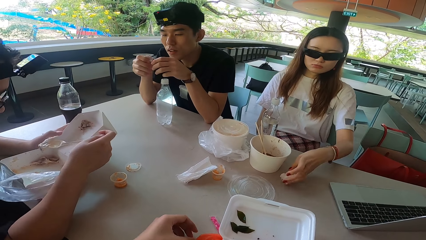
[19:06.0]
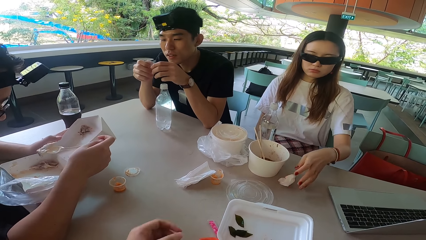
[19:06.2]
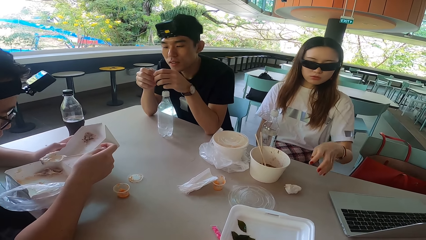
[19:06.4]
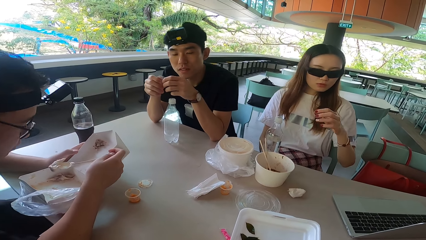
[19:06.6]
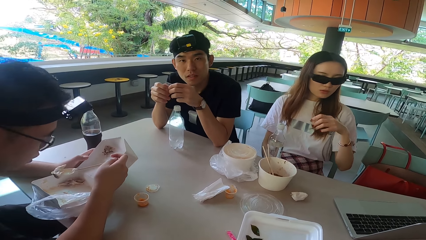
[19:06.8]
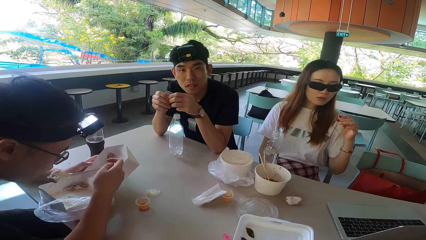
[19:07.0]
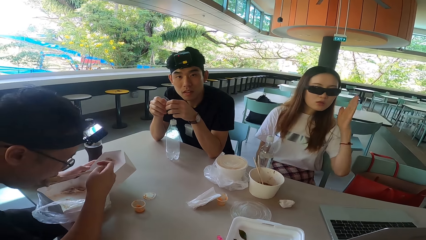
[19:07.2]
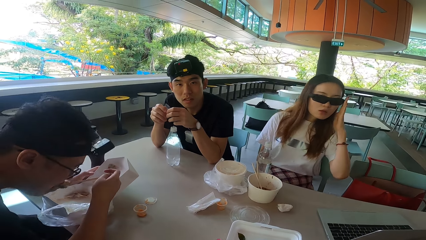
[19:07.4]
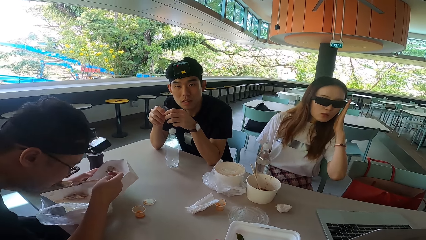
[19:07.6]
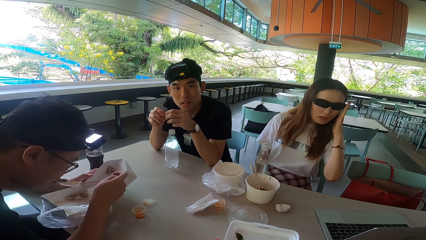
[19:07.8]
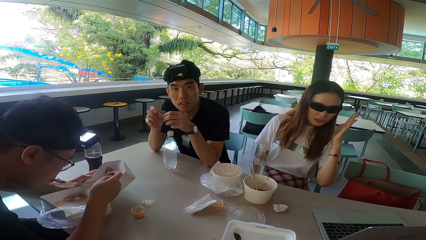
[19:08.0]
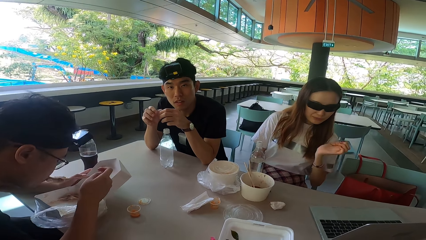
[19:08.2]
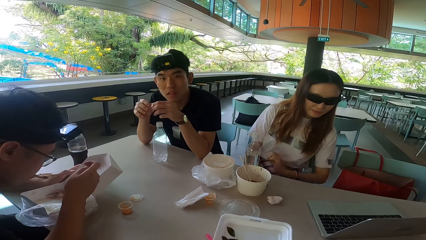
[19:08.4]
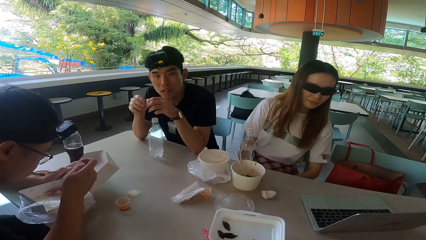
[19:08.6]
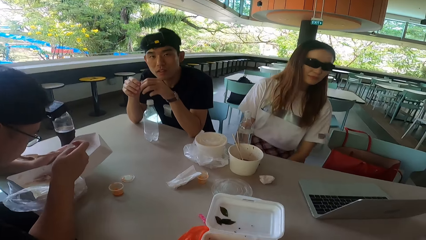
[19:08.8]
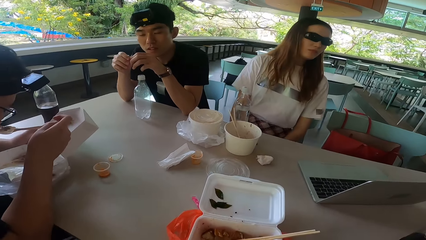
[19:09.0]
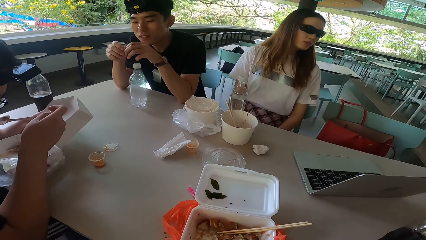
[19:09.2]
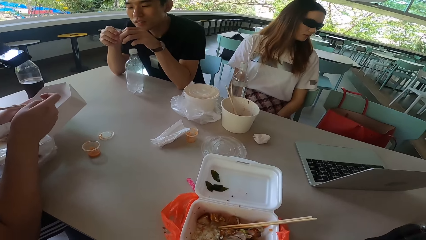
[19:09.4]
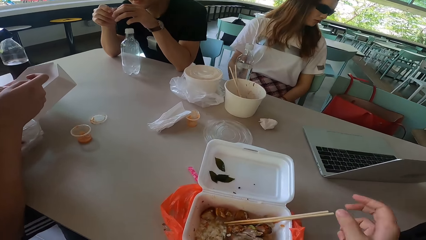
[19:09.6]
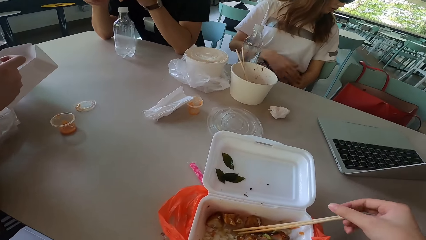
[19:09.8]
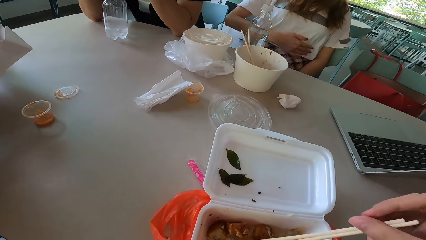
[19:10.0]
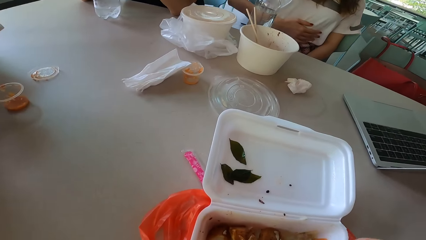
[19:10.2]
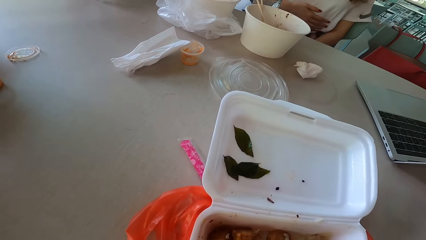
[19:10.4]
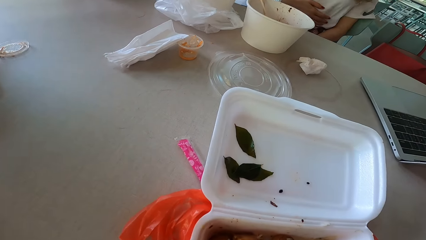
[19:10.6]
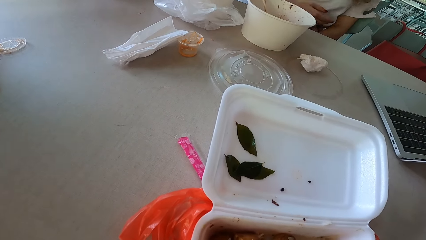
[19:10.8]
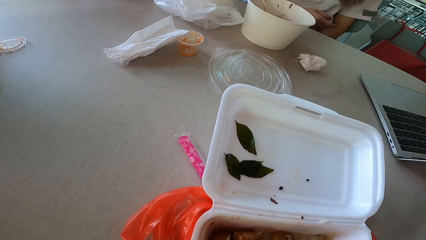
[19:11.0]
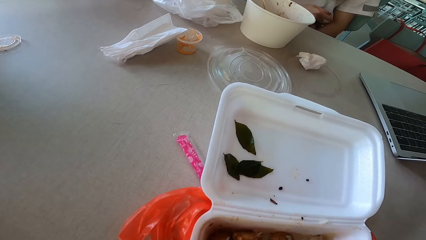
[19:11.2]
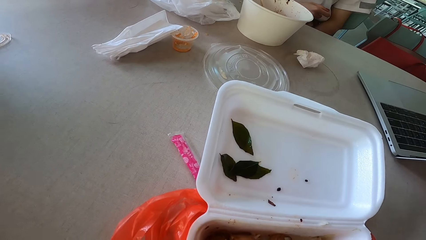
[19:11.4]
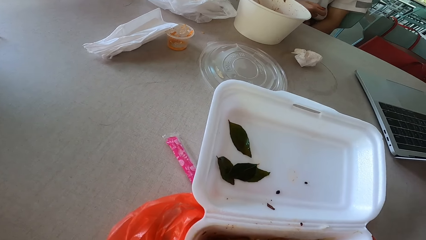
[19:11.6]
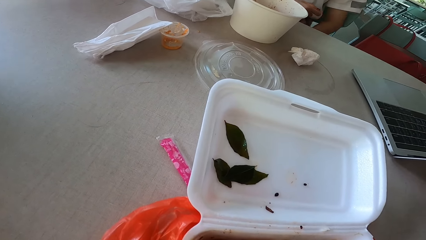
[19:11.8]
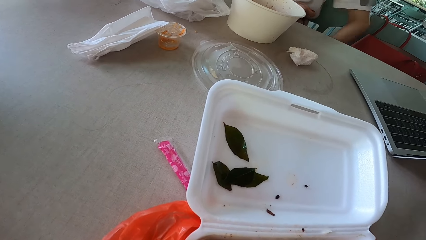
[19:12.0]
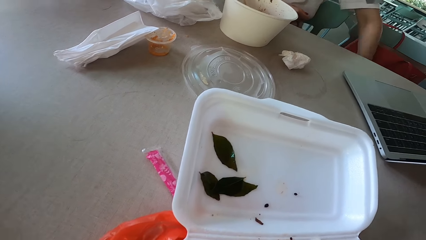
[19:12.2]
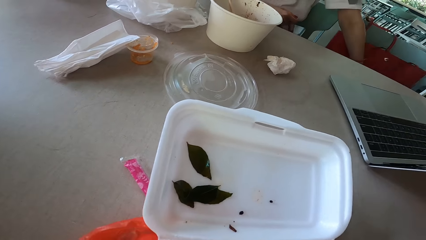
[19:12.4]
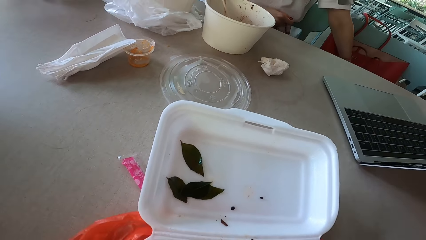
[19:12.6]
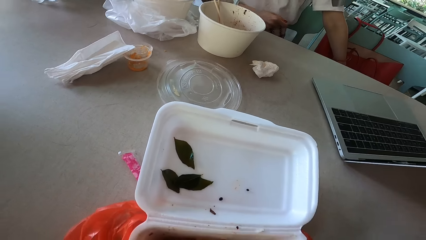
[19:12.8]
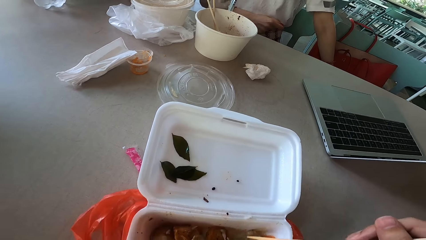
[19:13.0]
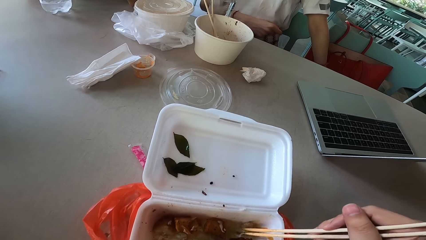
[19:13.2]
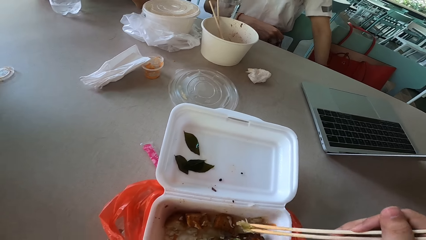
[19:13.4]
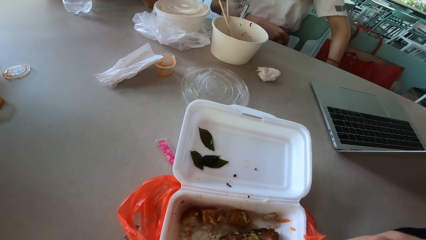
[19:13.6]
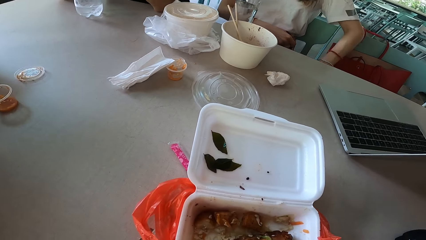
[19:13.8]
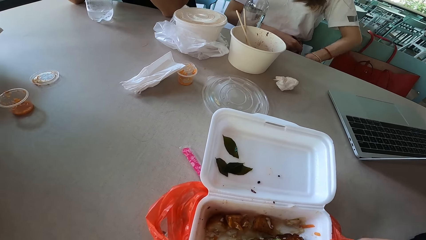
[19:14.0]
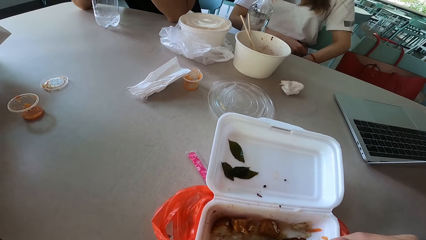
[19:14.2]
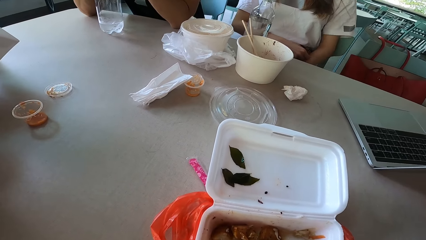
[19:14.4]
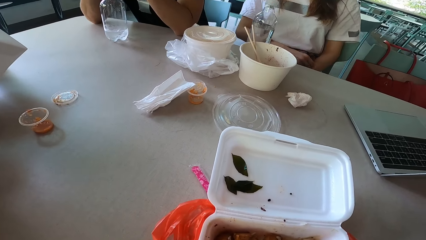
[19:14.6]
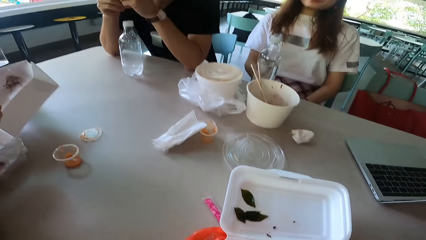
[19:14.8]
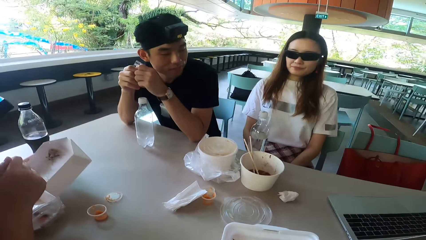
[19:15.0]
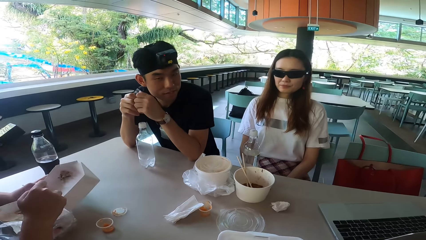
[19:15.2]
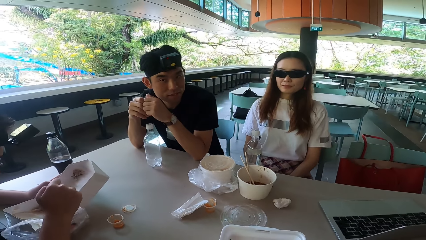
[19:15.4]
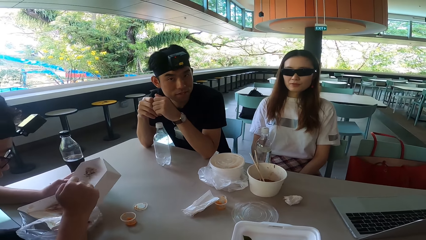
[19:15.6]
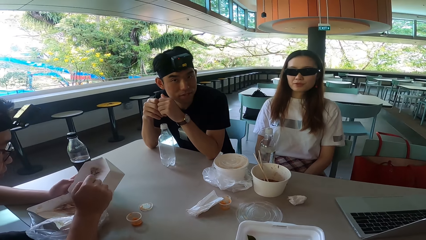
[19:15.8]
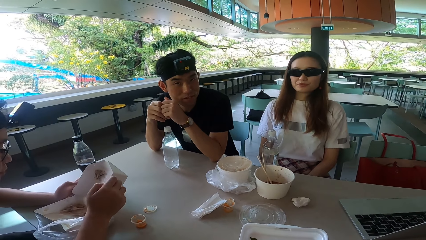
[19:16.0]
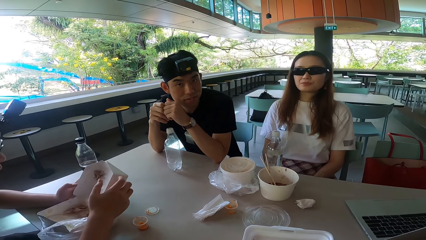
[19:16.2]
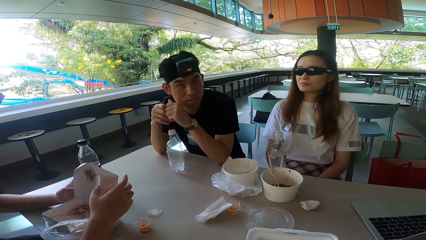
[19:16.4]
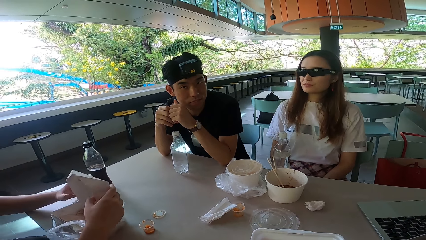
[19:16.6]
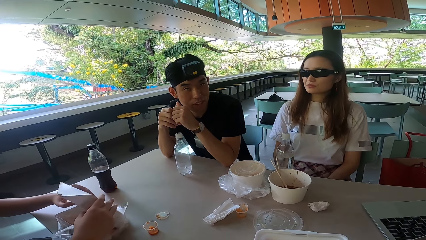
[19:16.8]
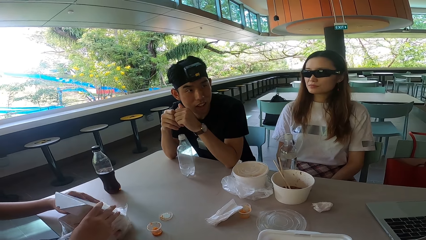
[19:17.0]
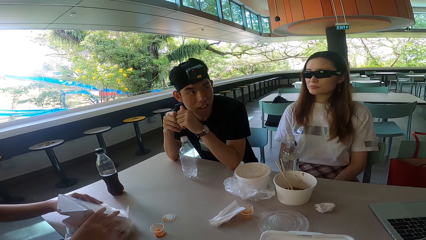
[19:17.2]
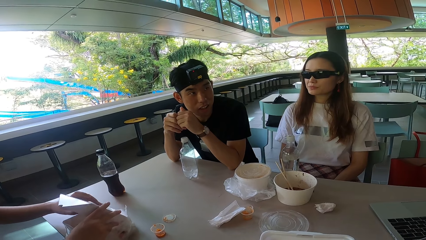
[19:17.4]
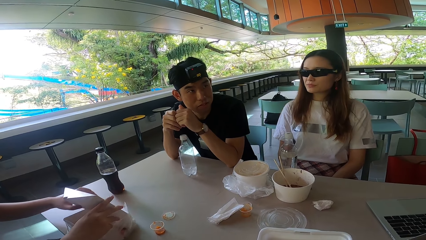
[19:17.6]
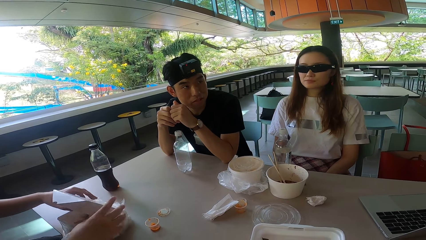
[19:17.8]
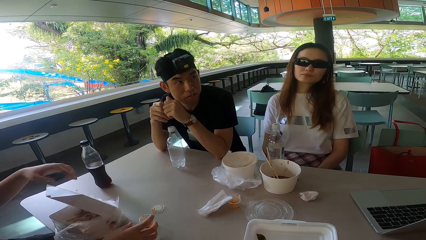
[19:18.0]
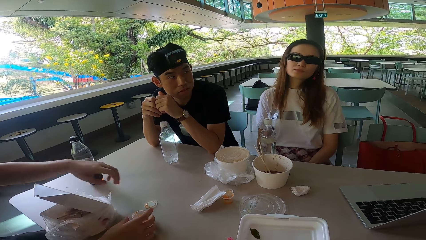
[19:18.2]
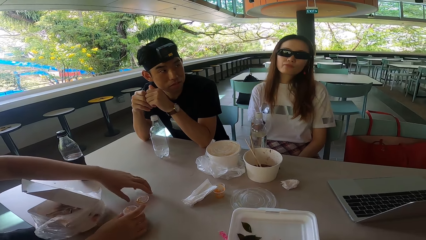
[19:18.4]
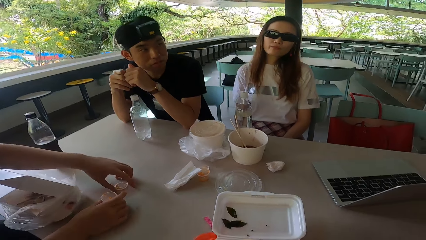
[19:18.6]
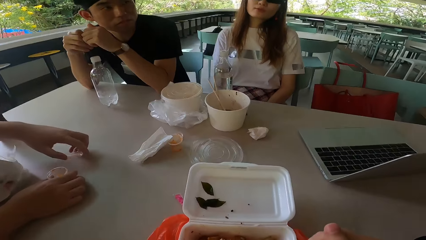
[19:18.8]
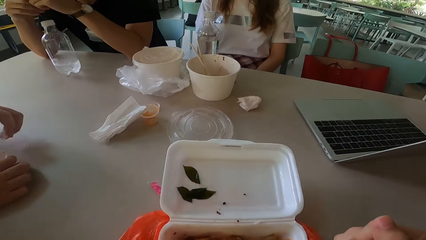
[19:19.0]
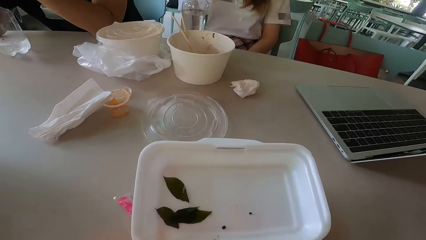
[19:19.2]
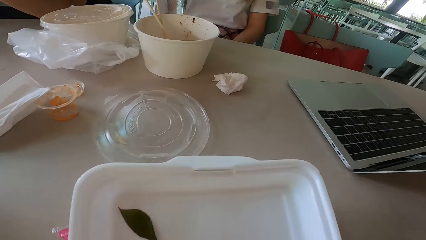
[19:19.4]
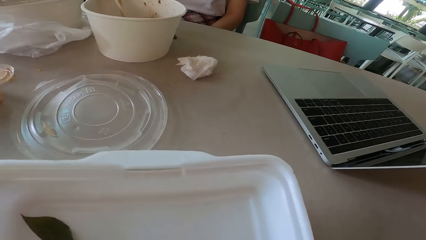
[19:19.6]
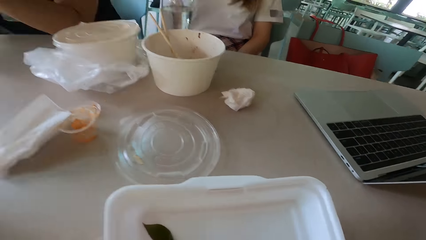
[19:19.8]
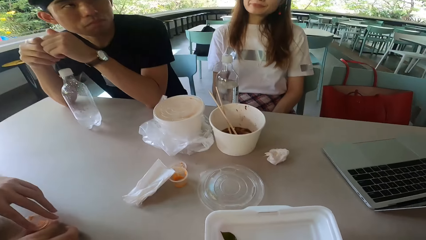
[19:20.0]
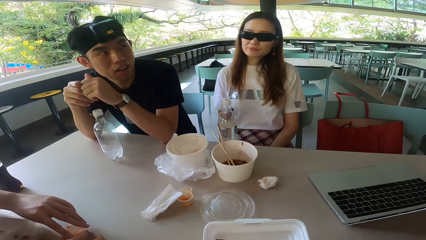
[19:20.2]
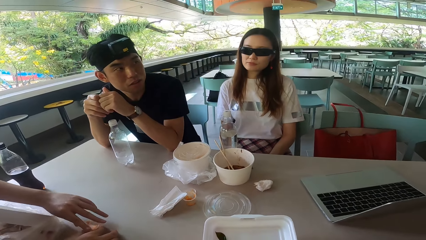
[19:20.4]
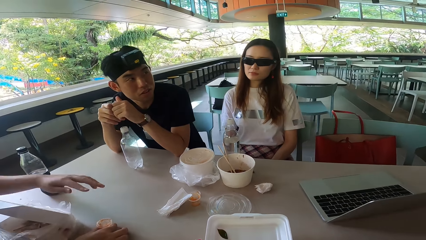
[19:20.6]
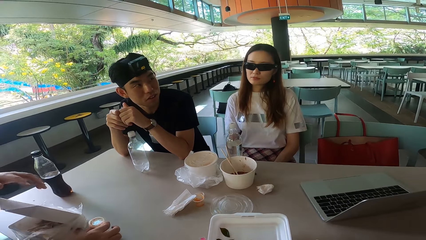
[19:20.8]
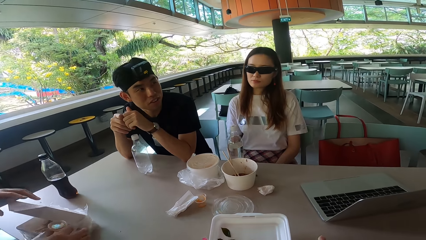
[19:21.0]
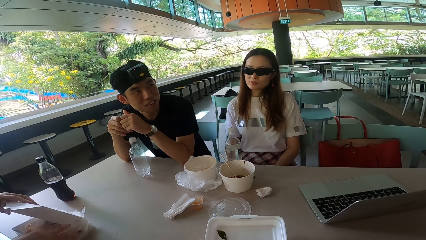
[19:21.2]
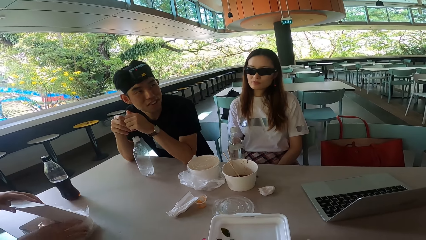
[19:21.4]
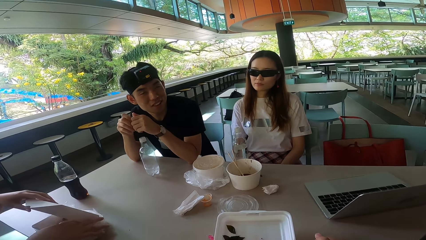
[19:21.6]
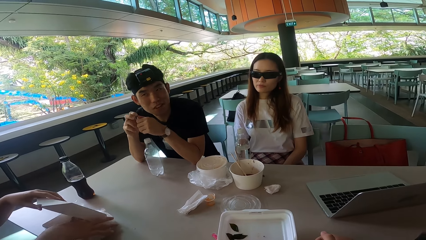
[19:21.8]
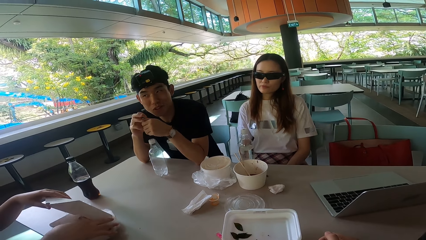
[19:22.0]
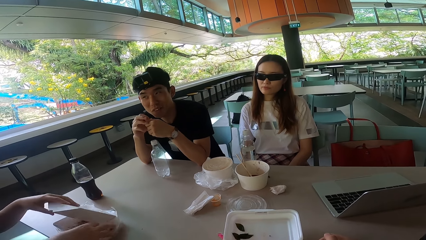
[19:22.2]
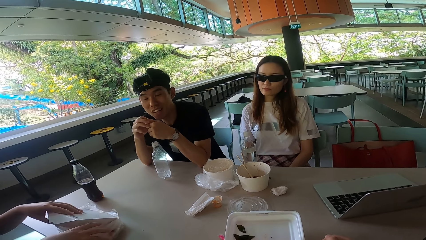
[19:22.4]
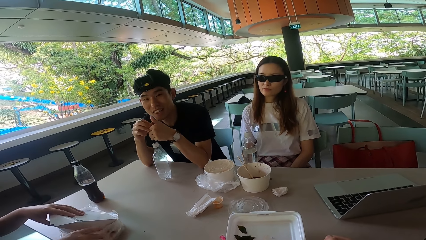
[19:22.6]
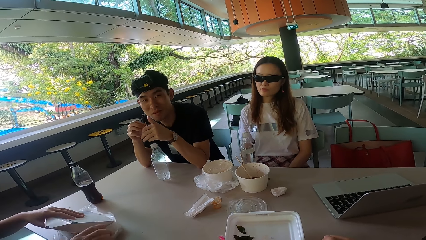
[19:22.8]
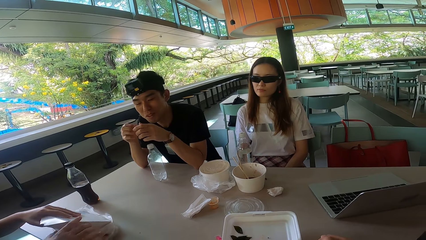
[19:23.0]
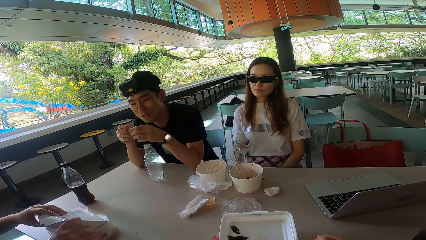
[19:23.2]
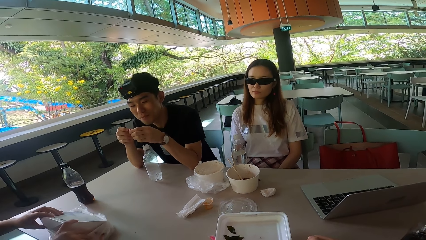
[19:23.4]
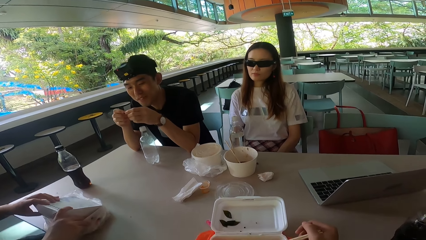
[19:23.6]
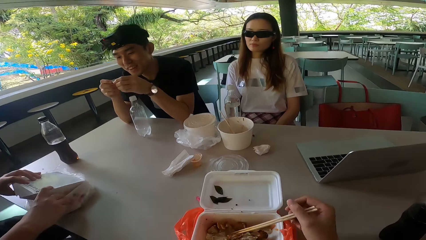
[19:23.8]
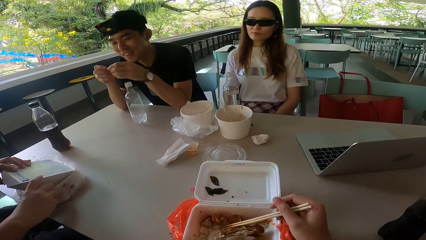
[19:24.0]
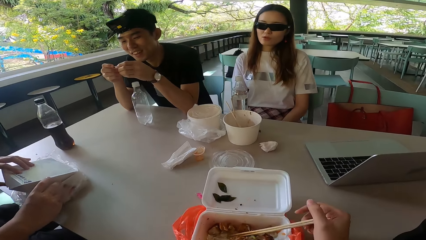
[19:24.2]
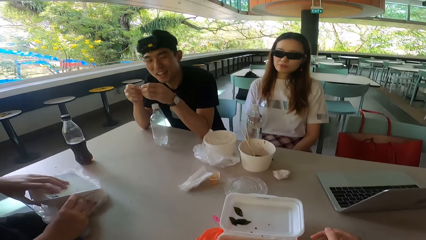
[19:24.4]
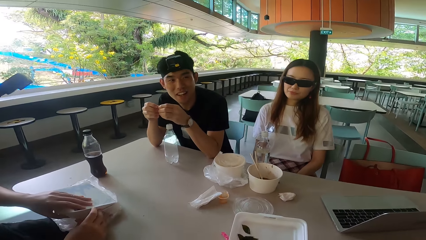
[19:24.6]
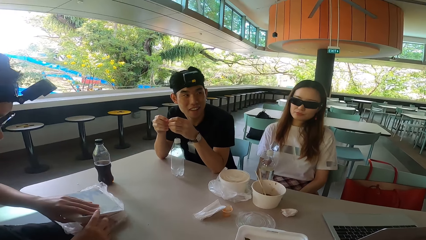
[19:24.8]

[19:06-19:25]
A woman puts the tissue paper on the table. The camera wearer pulls his hand off the paper. The woman adjusts the camera, moves the glasses, pulls her hand off the camera and puts down her hand. The camera wearer picks up chopsticks. The woman puts her hand on her stomach, puts her hand on the bag, holds the bag and pulls her hand off the bag. A man closes the food box. The man picks up the container lid, covers a tin with the lid, pulls his hand off the lid and puts the container in the box. Another woman talks to the camera wearer. The man closes the food box. The camera wearer picks up the chopsticks.
